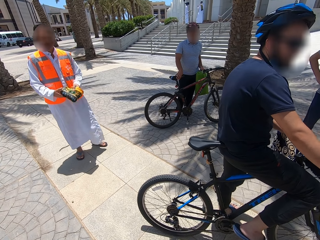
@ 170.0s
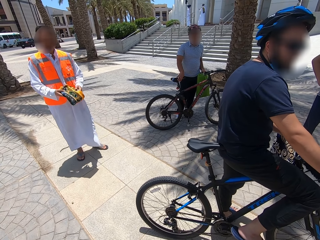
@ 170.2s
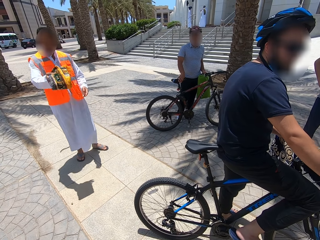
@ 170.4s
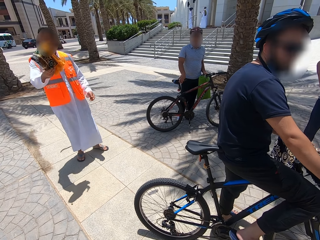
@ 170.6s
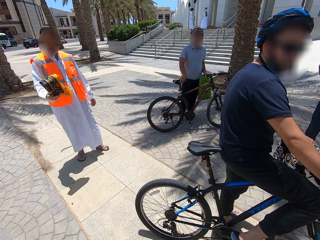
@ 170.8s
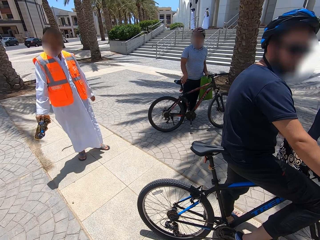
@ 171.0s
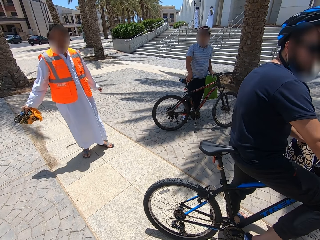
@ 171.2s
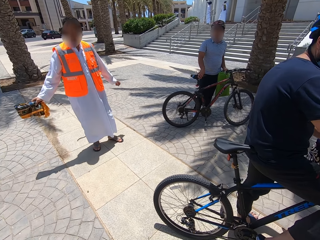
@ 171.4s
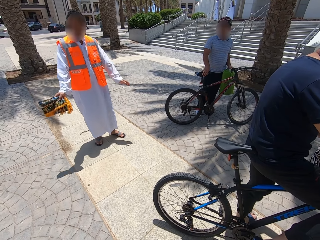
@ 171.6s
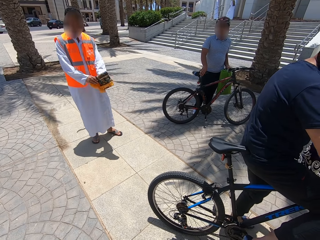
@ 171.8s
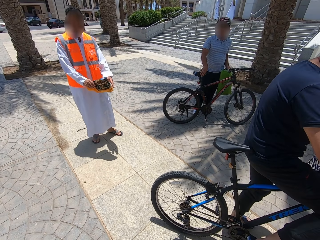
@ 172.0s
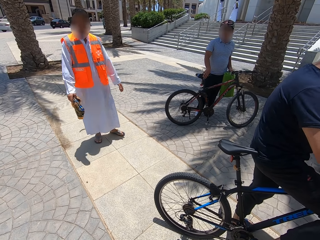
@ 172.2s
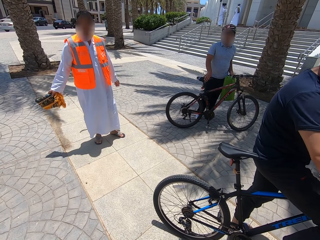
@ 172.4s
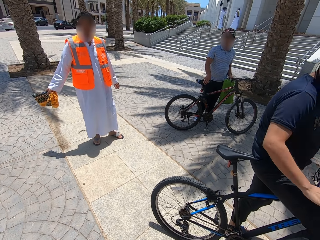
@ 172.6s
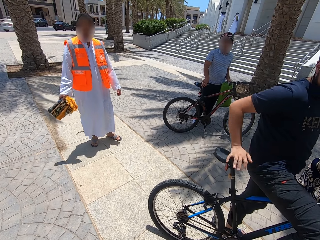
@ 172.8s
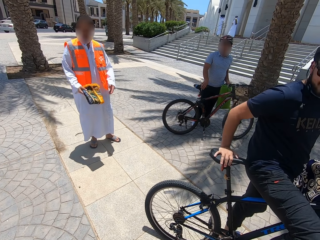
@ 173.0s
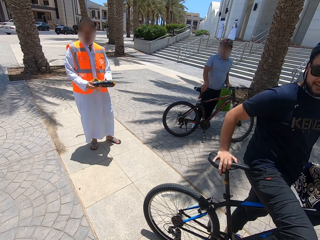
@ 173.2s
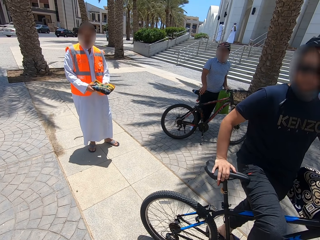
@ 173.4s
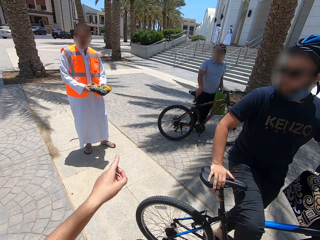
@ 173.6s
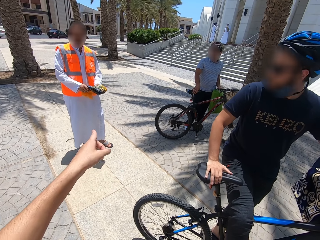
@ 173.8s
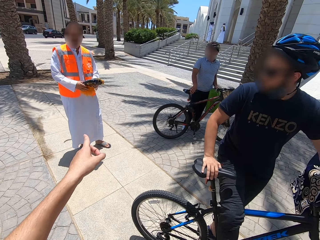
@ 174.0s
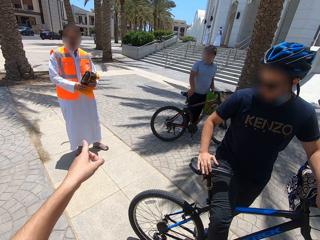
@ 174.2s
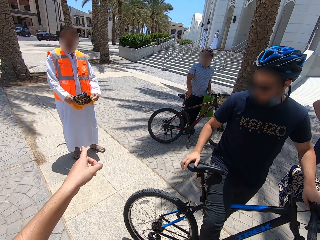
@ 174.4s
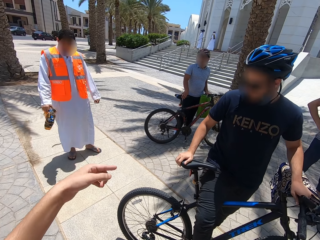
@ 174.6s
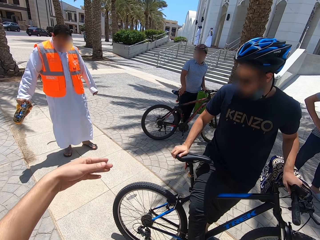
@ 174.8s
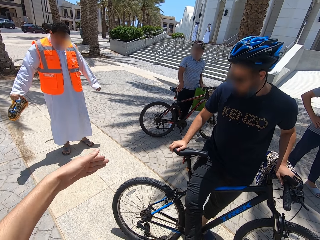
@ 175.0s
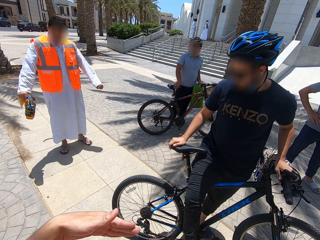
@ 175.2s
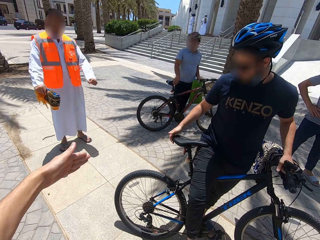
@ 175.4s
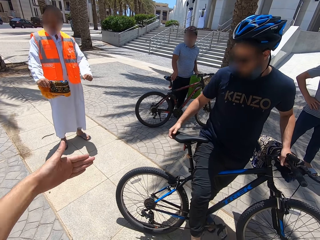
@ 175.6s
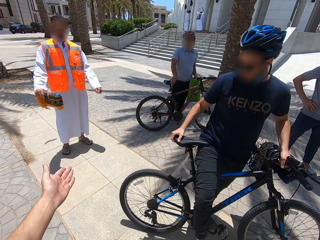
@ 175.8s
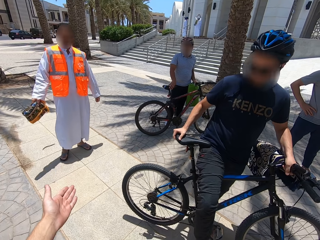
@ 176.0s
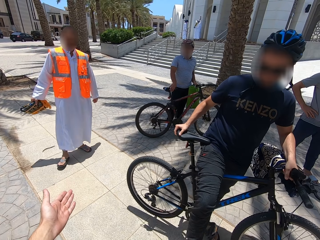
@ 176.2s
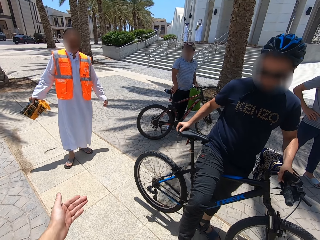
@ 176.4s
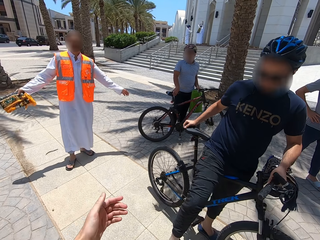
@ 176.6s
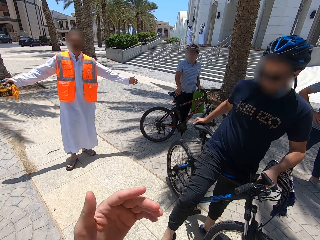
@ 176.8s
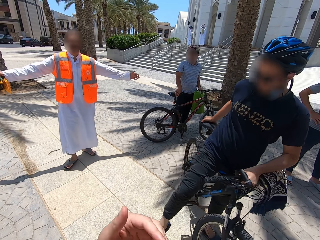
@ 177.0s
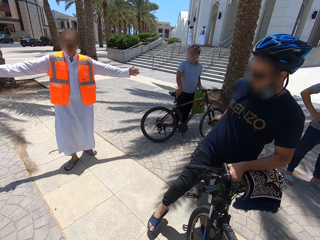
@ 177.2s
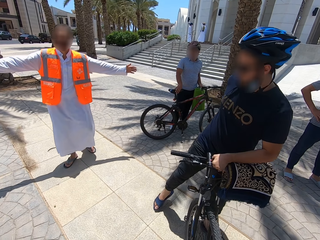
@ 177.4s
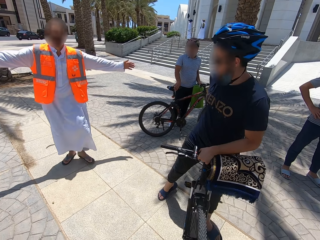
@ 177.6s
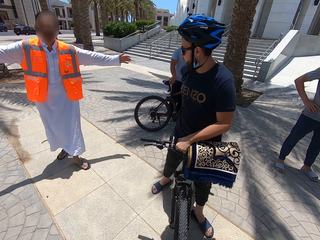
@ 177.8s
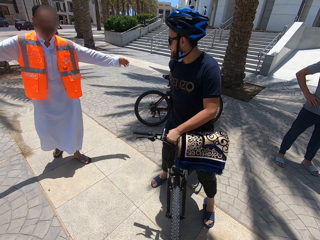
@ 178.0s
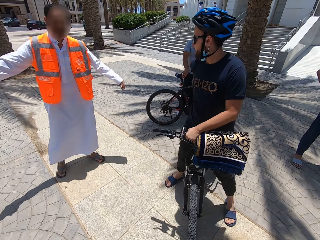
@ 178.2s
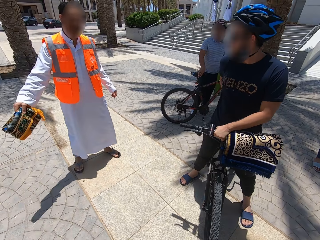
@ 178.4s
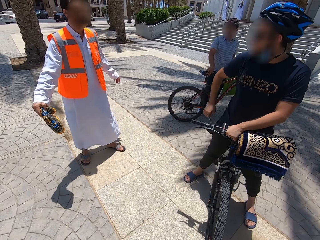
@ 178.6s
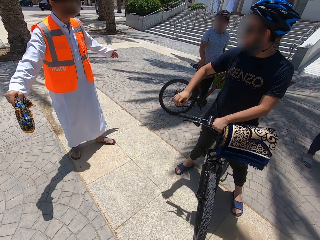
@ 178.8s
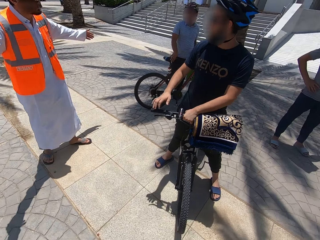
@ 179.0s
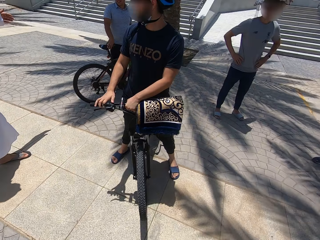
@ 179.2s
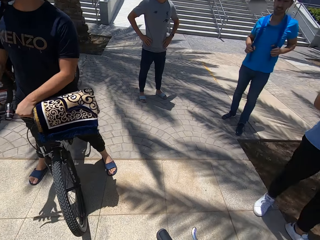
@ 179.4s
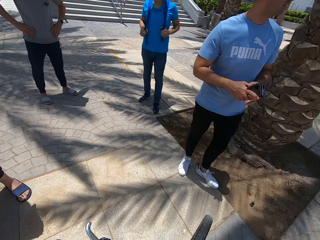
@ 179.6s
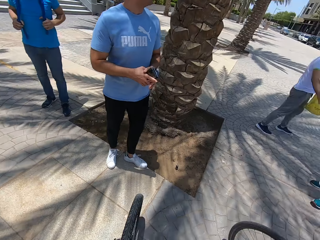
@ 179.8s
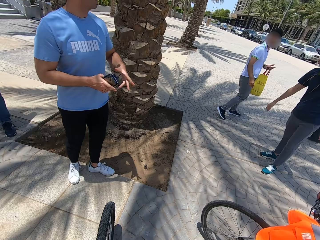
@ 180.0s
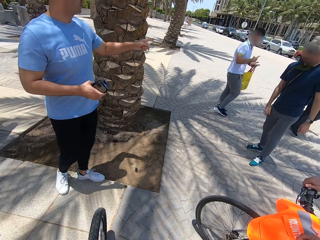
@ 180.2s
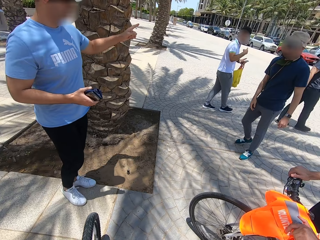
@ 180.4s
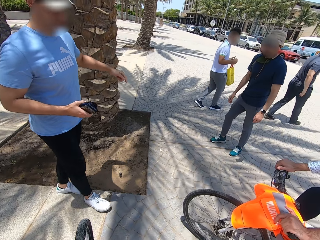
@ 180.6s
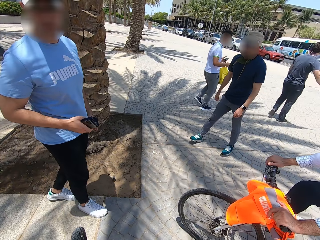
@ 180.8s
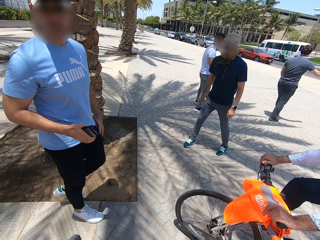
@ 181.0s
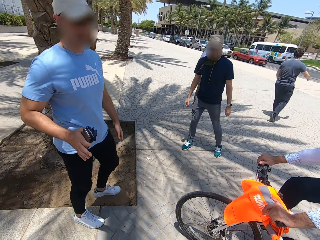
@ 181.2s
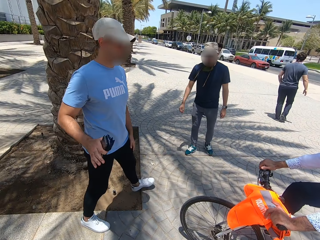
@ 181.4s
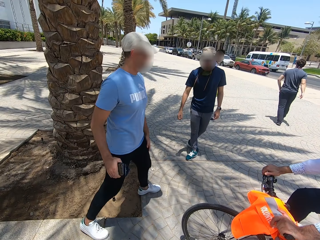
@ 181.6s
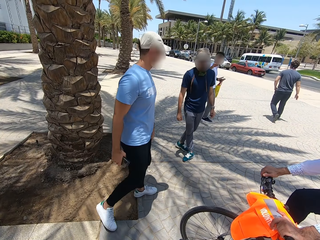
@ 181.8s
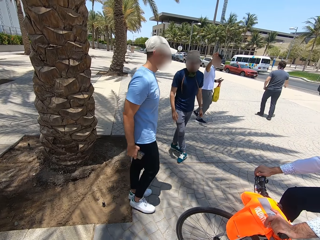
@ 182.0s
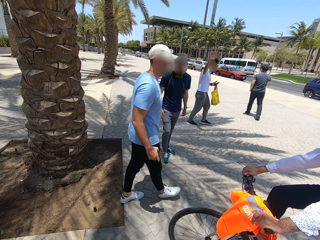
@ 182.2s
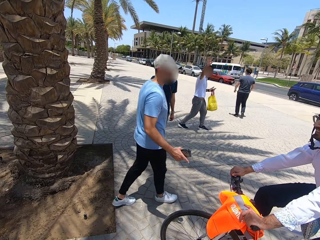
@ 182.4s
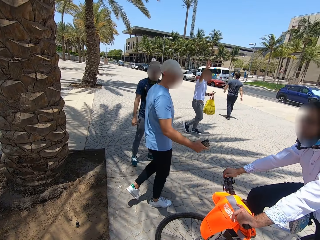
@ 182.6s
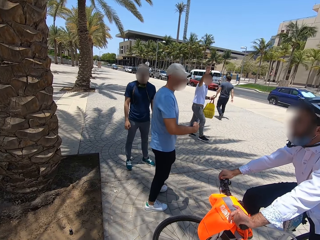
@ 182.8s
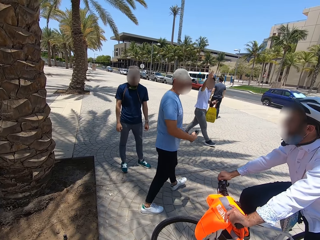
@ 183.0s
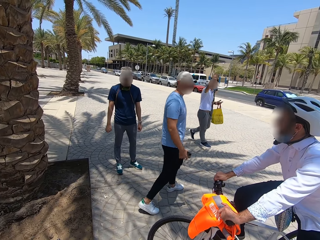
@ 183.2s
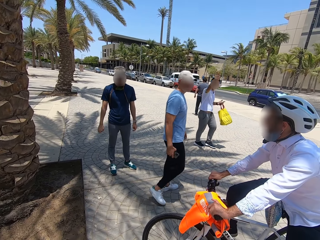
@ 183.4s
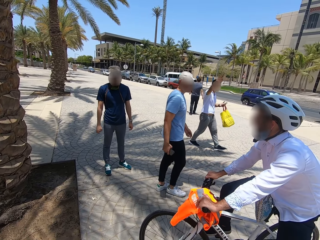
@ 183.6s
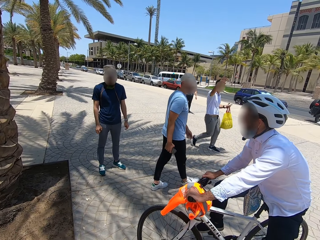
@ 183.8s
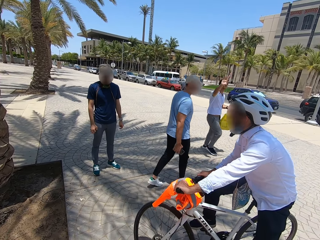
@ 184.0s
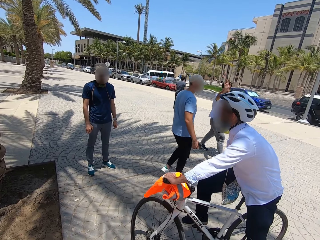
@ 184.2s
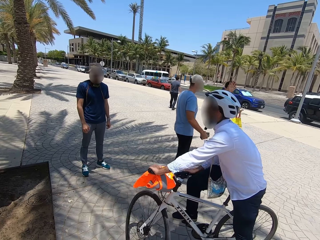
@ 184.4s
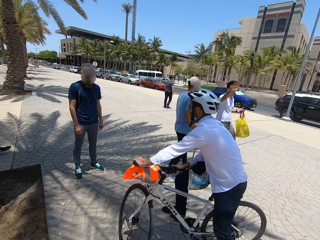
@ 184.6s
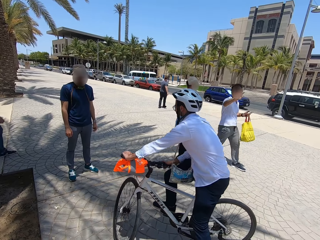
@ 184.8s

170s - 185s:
A man hits the cloth on the hand. The camera wearer communicates on the walkway. He moves his hand. Another man turns the bike. The first man talks on the walkway. The camera wearer looks around the compound. A third man talks on the walkway. A fourth man talks on the walkway. The third man walks on the walkway. The fourth man walks on the walkway. The camera wearer stares at a person and other people. The third man waves on the walkway. The person and other people walk around the compound.

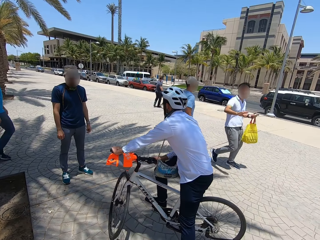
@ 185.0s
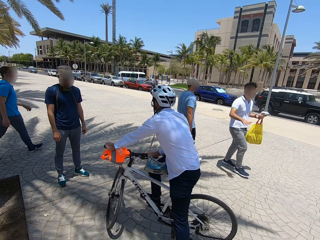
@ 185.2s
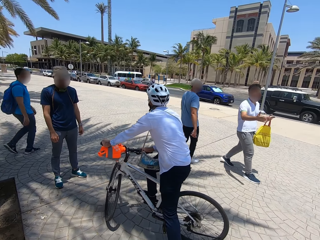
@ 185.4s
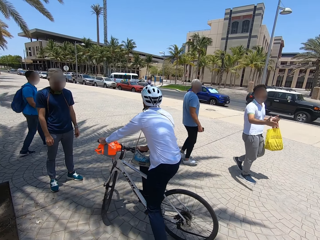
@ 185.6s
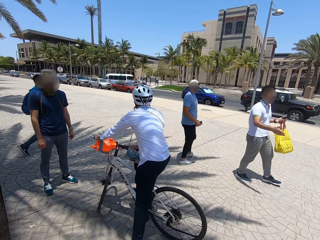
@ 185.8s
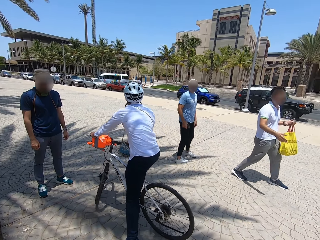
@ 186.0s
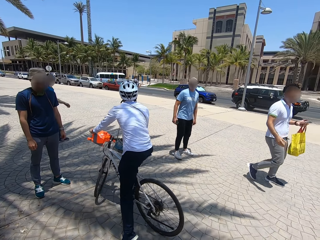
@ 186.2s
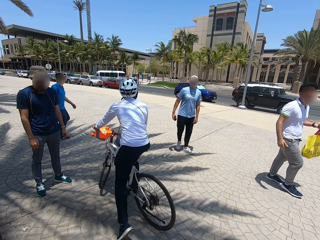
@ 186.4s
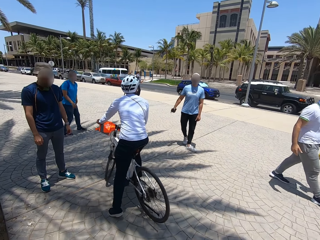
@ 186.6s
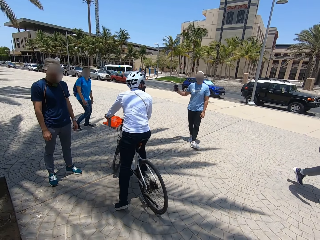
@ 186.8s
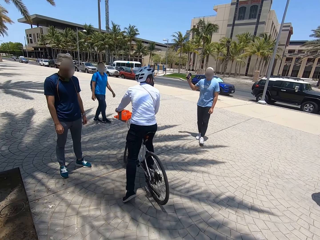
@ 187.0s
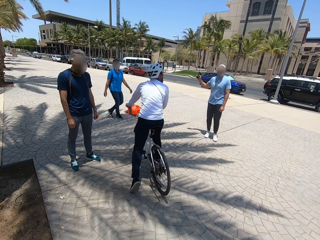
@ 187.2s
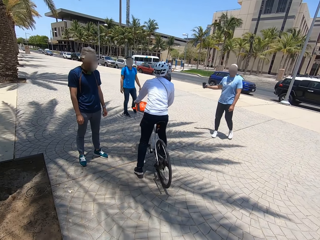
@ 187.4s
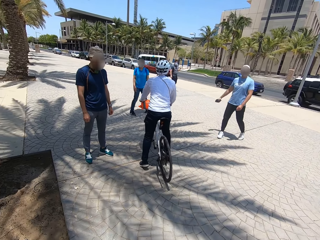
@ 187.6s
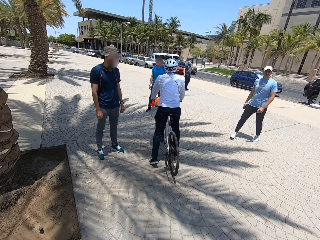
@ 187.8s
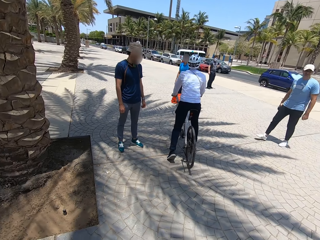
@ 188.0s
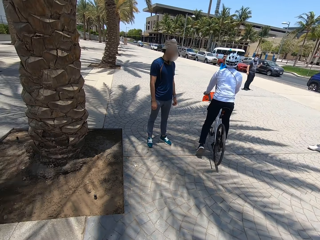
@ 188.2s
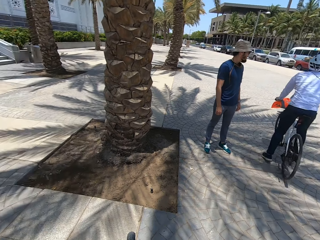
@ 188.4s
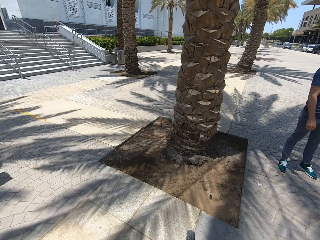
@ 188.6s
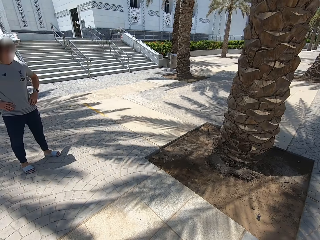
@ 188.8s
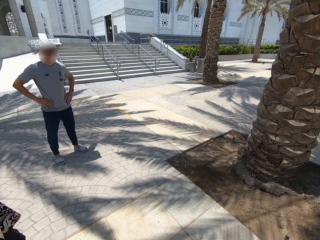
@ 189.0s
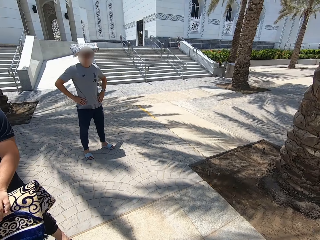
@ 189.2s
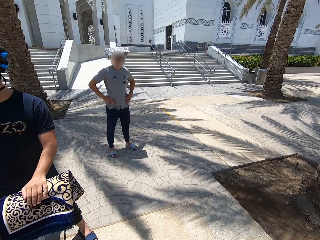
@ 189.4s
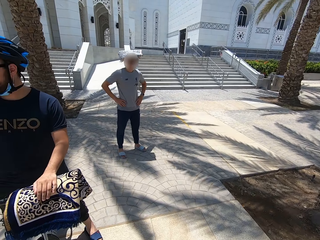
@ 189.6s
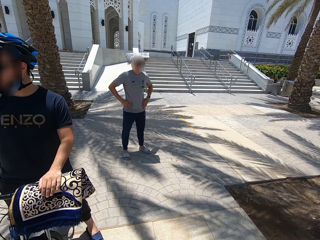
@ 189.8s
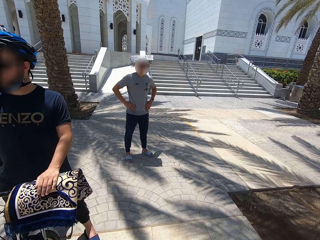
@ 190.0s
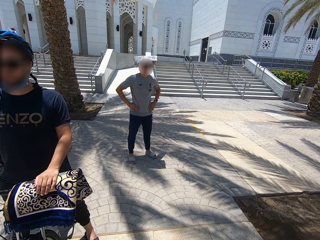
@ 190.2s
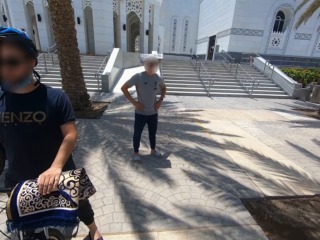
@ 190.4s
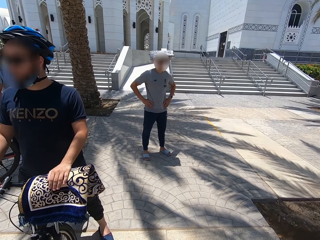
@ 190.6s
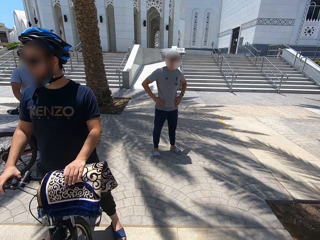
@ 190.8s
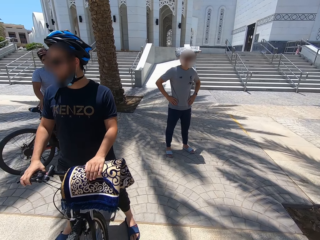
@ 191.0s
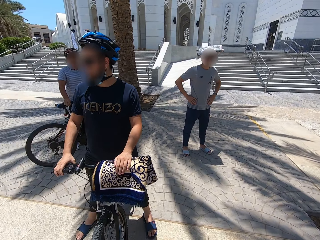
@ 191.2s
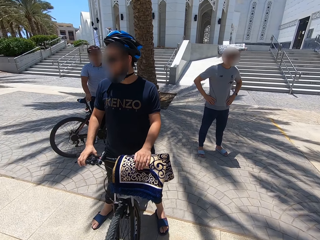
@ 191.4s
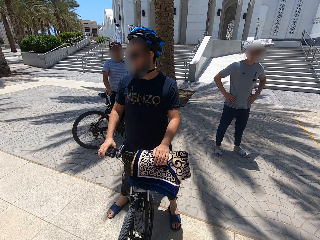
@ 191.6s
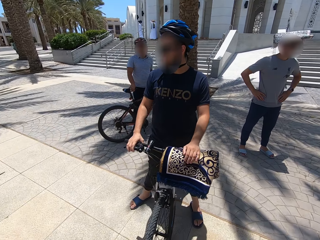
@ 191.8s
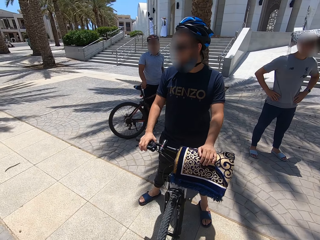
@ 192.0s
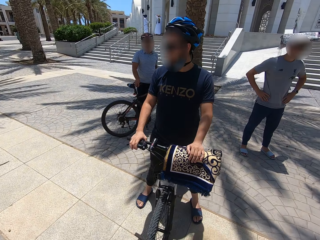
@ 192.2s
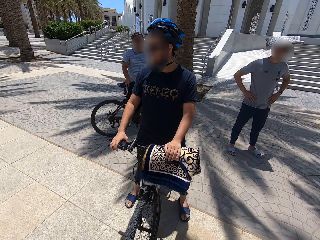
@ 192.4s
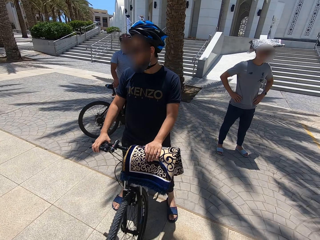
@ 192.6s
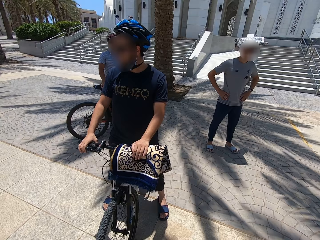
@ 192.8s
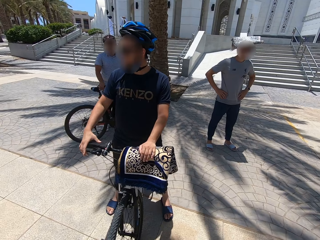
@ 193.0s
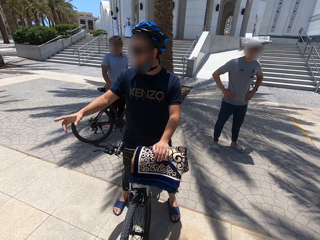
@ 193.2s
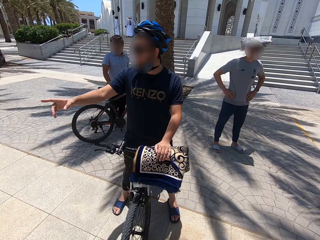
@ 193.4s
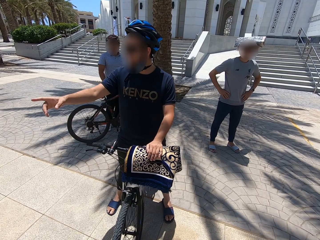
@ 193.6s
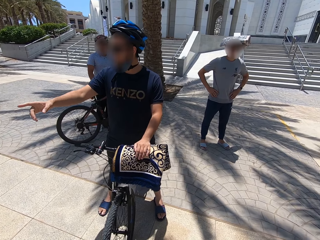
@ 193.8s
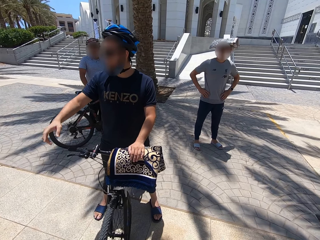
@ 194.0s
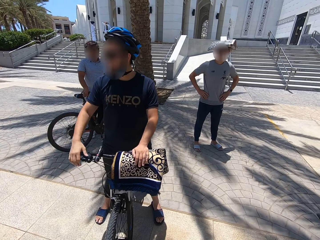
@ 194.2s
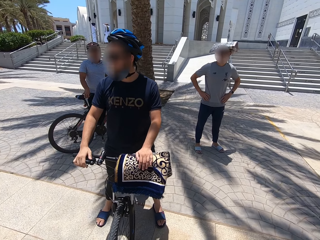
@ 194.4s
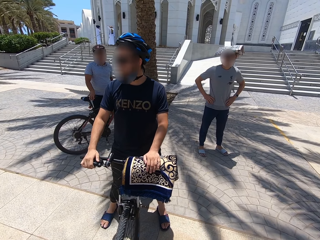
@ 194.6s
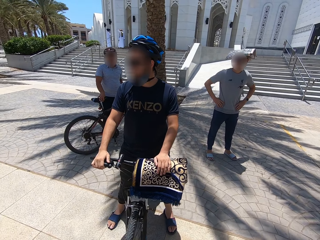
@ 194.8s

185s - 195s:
A man cycles on the walkway. The camera wearer looks around the compound. They stare at a person. Another man talks on the walkway. The person moves his hand.
